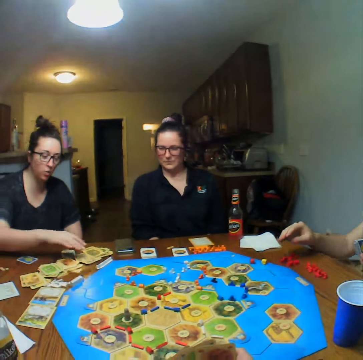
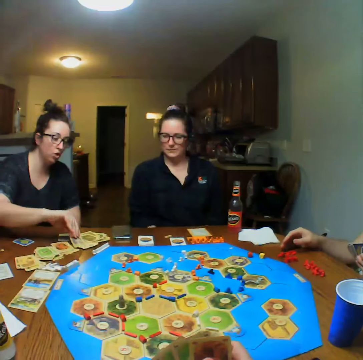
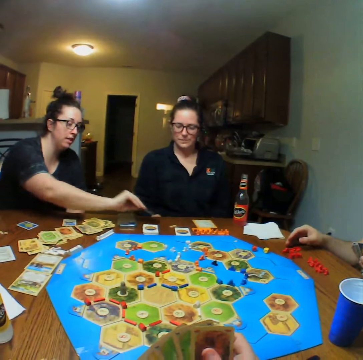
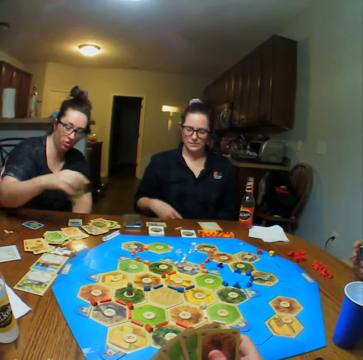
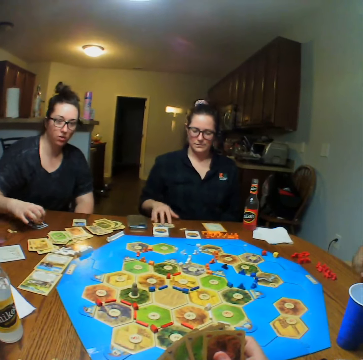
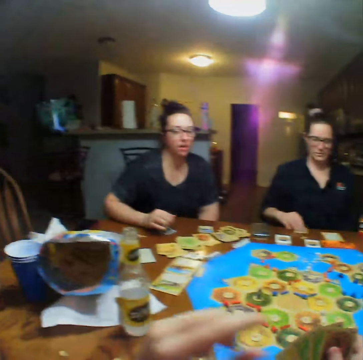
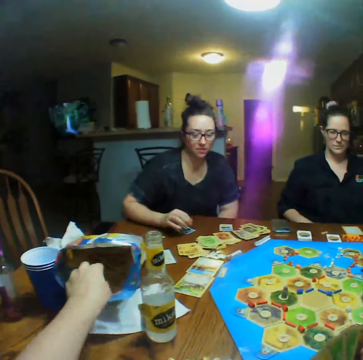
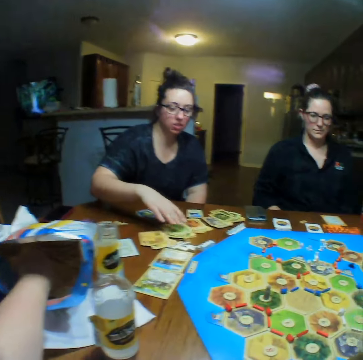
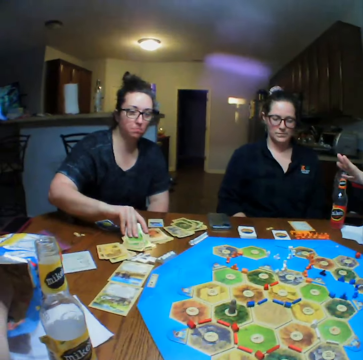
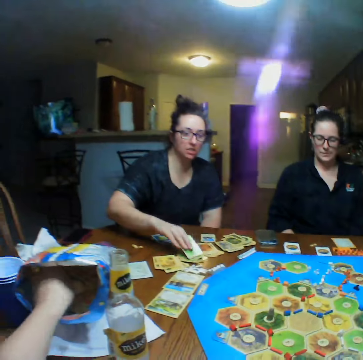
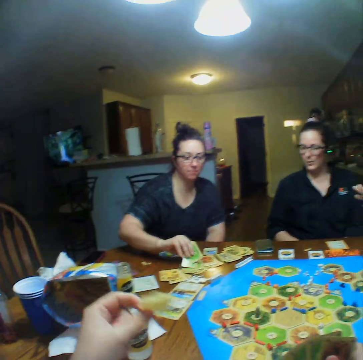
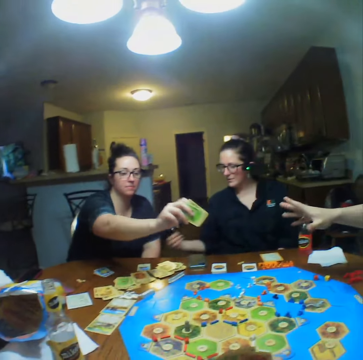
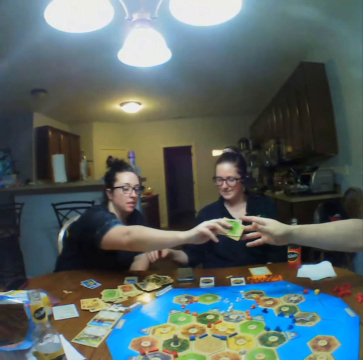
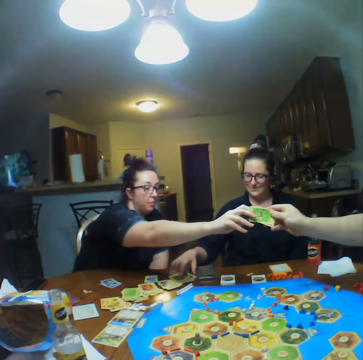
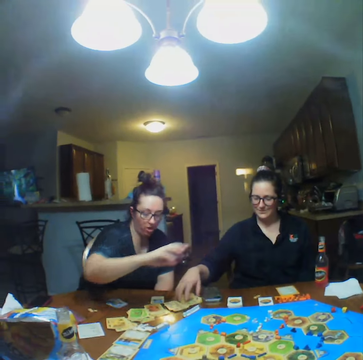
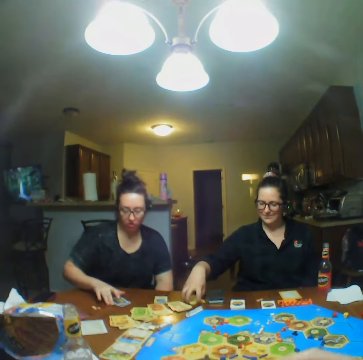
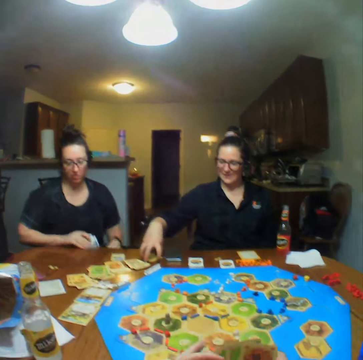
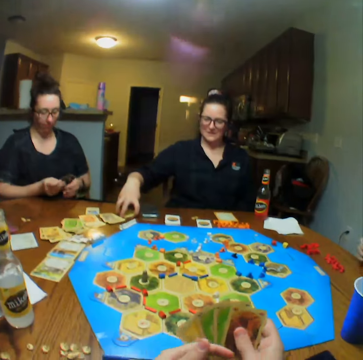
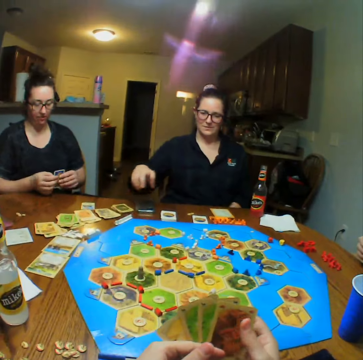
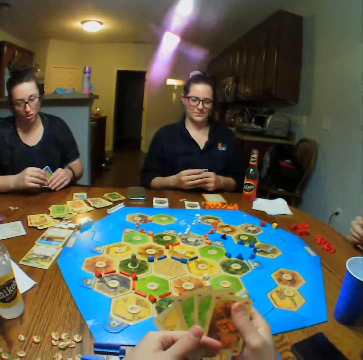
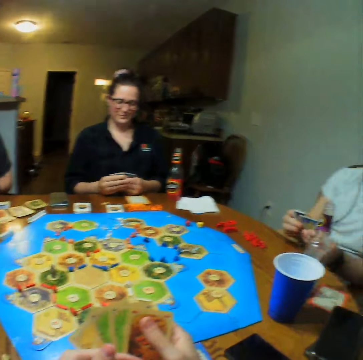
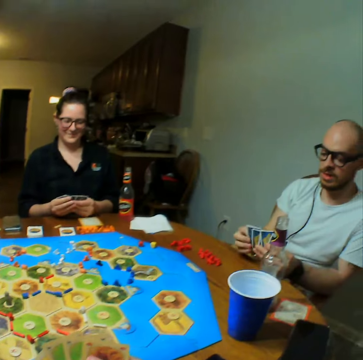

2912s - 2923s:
A woman plays card game. The woman picks a card from the table and places the card on the table. Another woman plays card game. The camera wearer picks crisps. The first woman picks cards from the table. The first woman hands a man the cards. The first woman picks cards from the table. The other woman arranges the cards on the table.

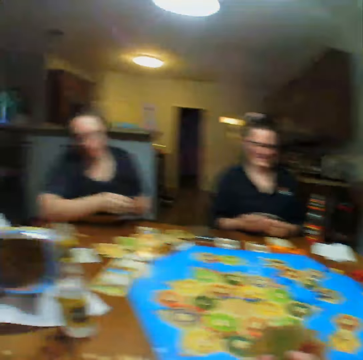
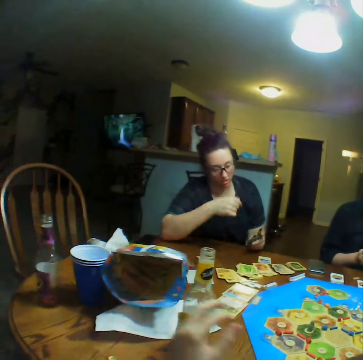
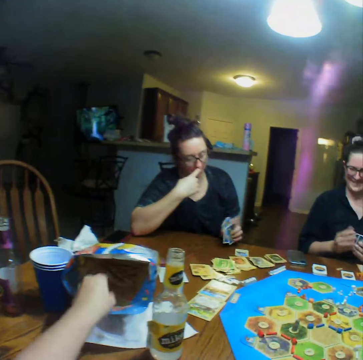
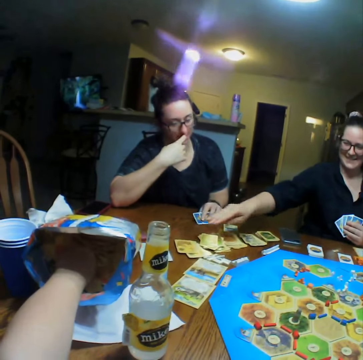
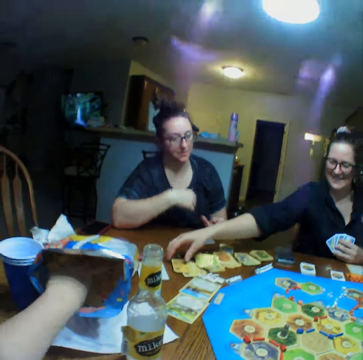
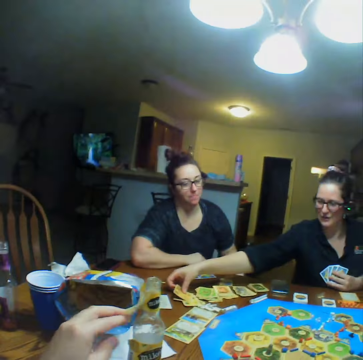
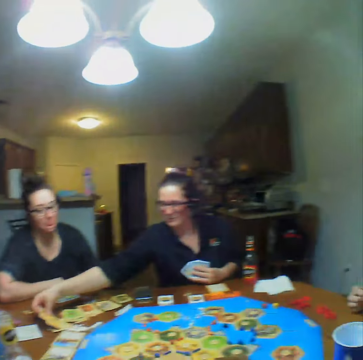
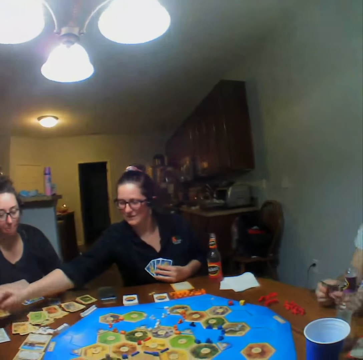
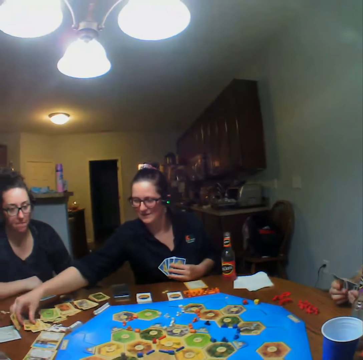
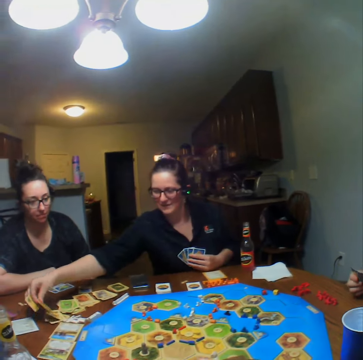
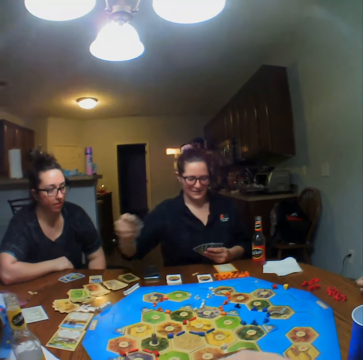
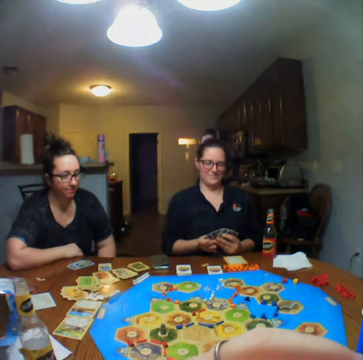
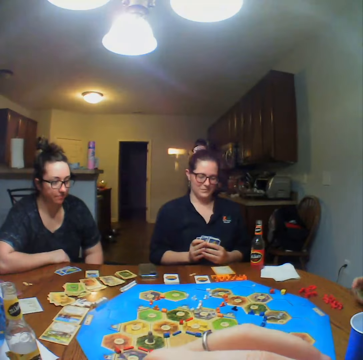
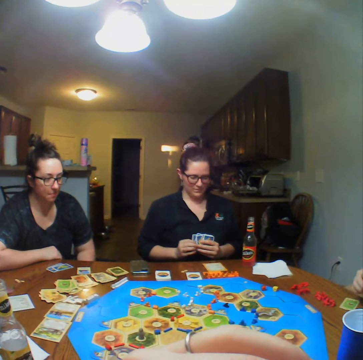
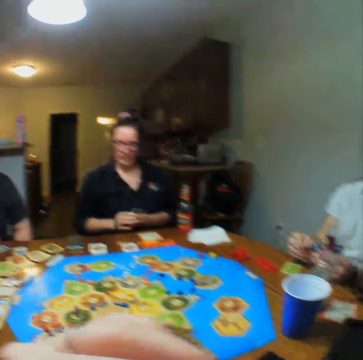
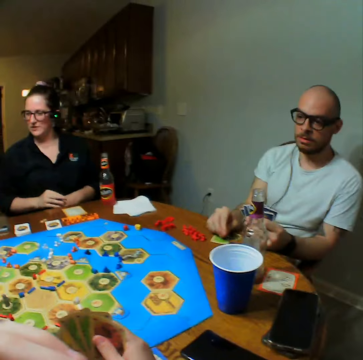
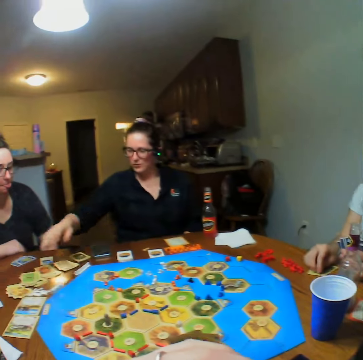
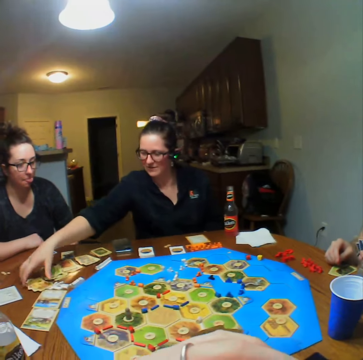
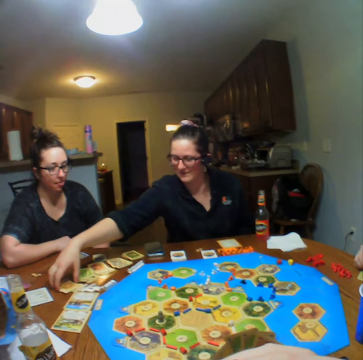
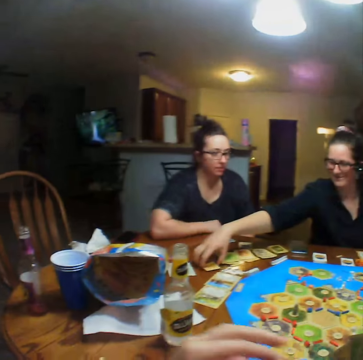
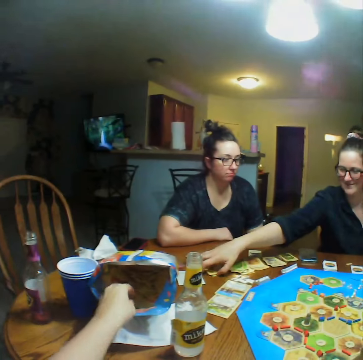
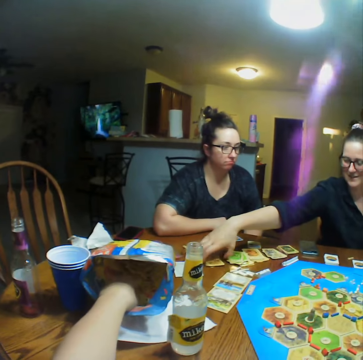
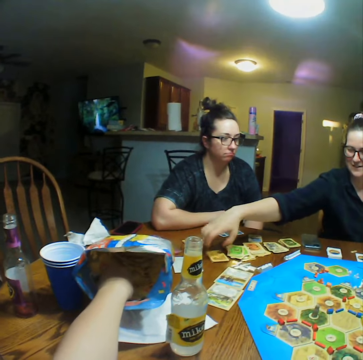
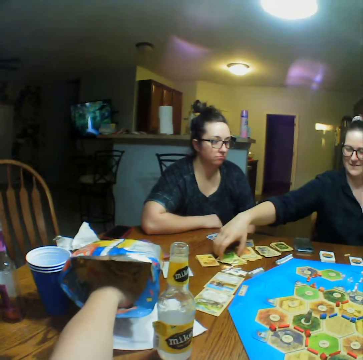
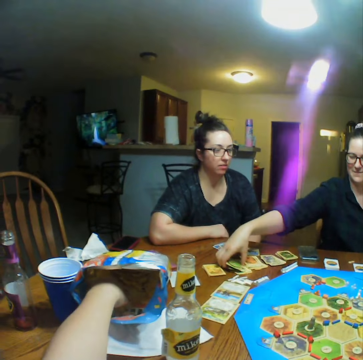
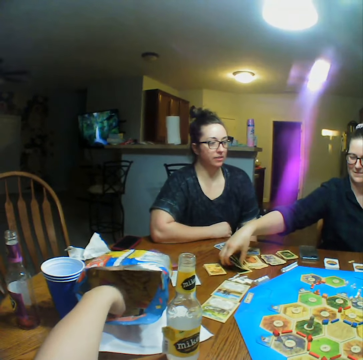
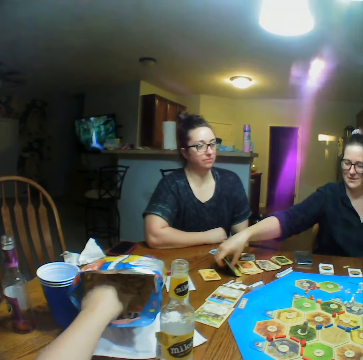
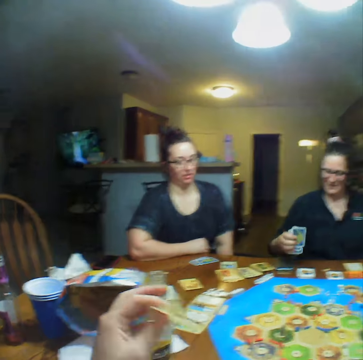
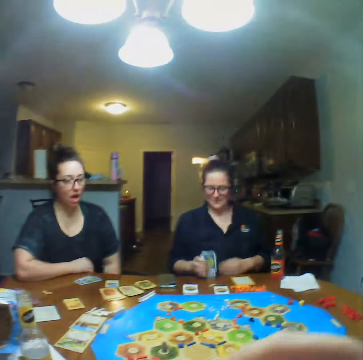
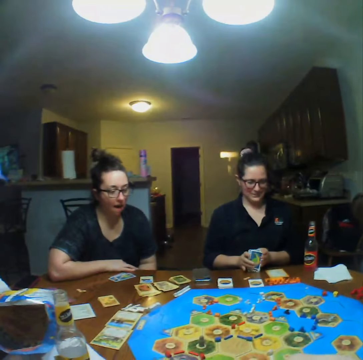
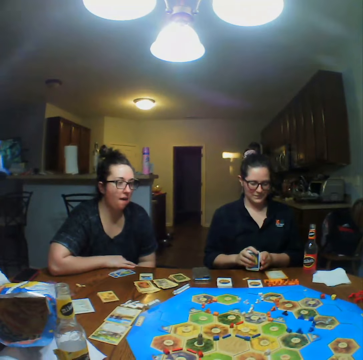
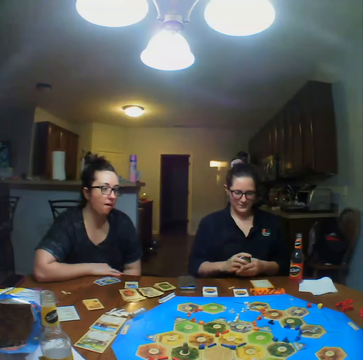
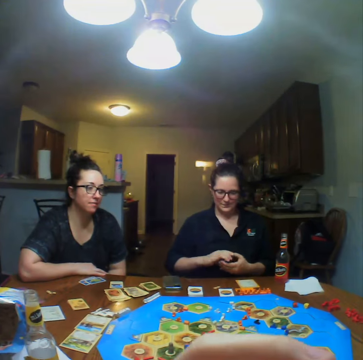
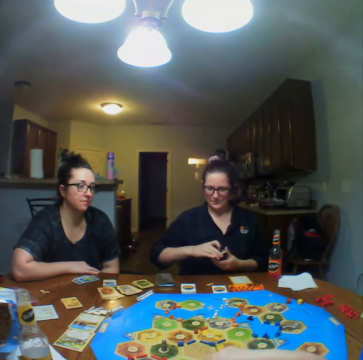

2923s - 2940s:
The camera wearer takes the crisps from the packet. A woman picks cards from the table. The camera wearer eats the crisps. A man places the cards on the table. The woman picks cards from the table. The camera wearer takes the crisps from the packet. They eat the crisps.

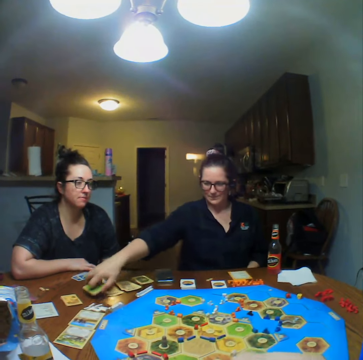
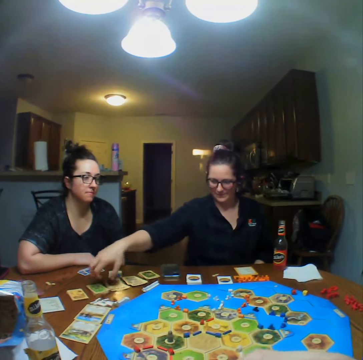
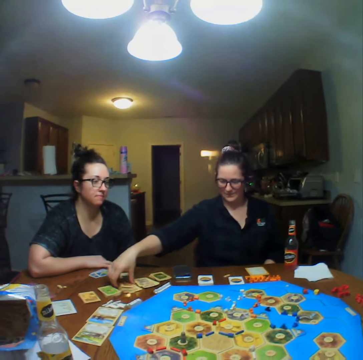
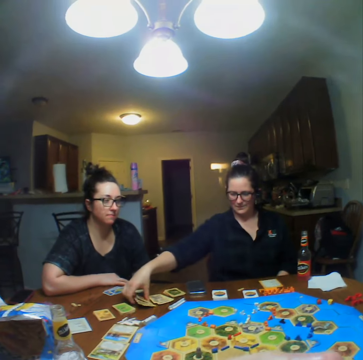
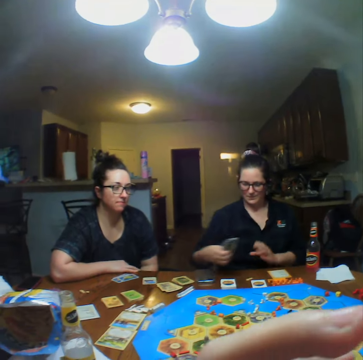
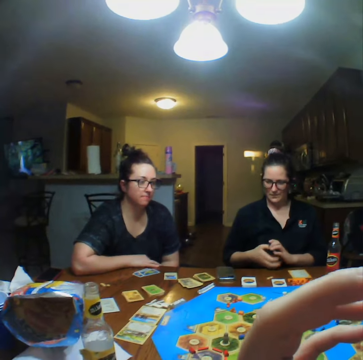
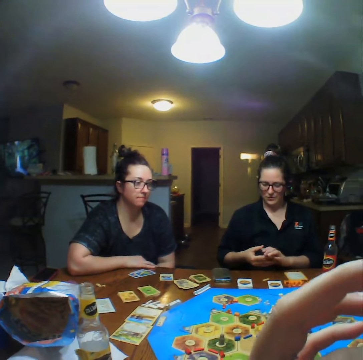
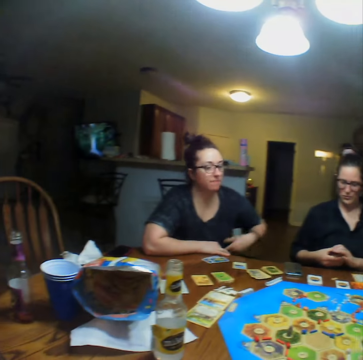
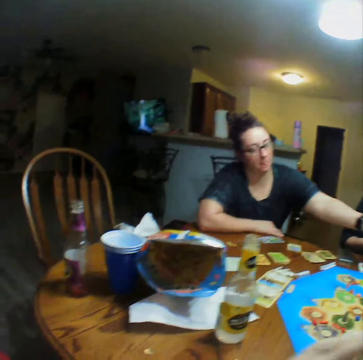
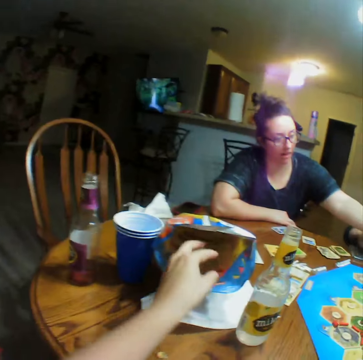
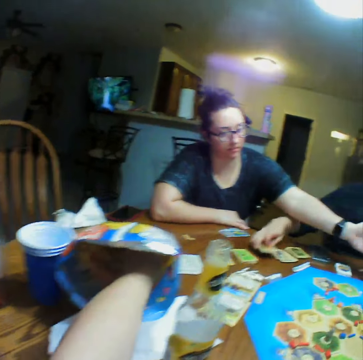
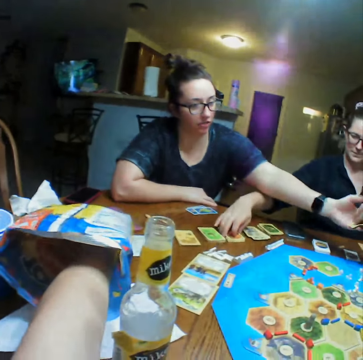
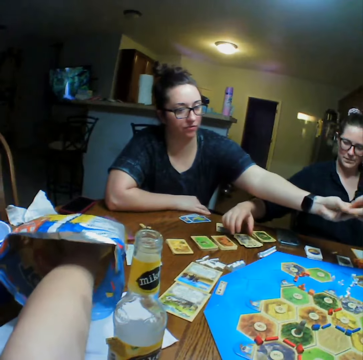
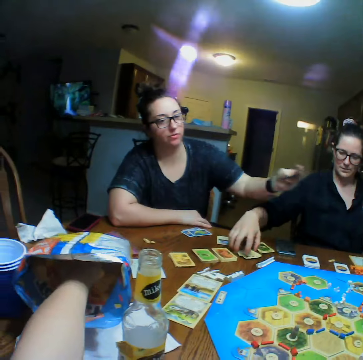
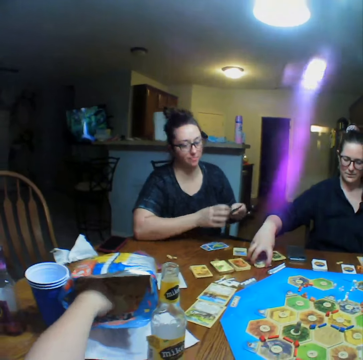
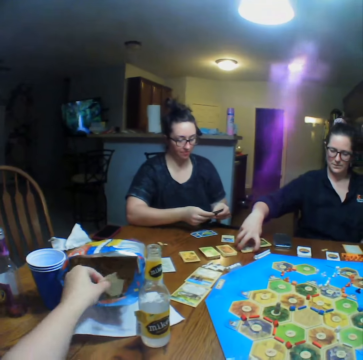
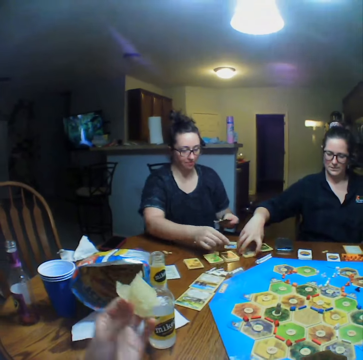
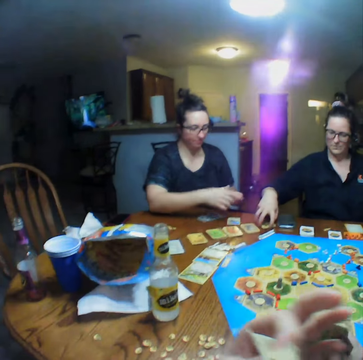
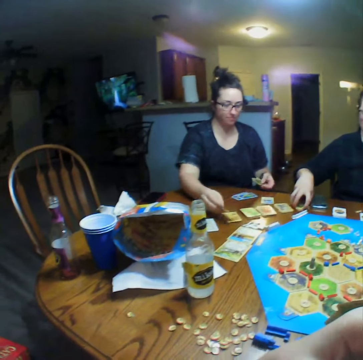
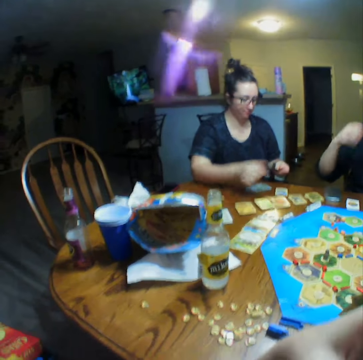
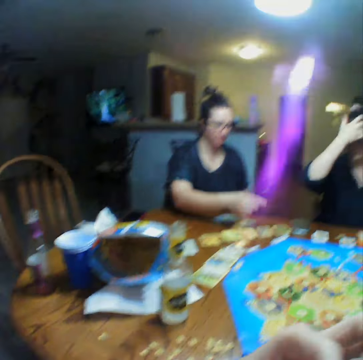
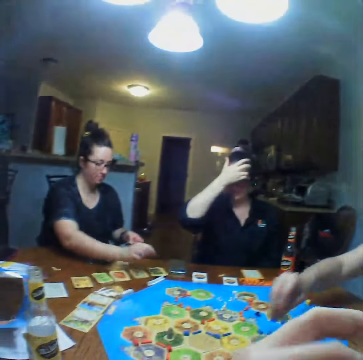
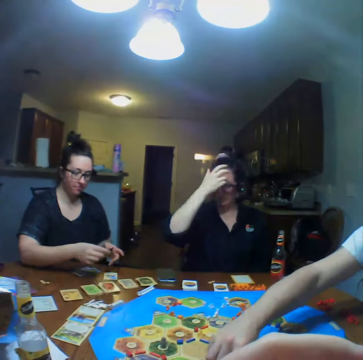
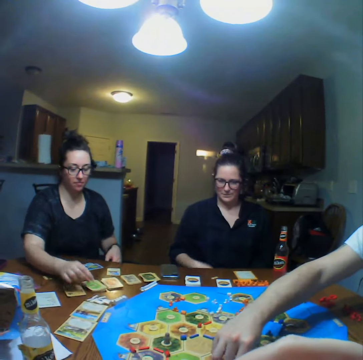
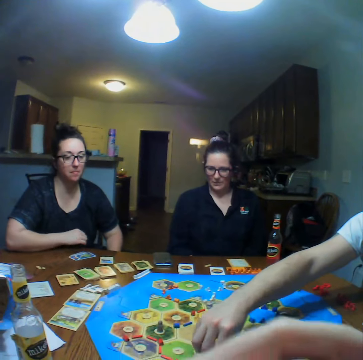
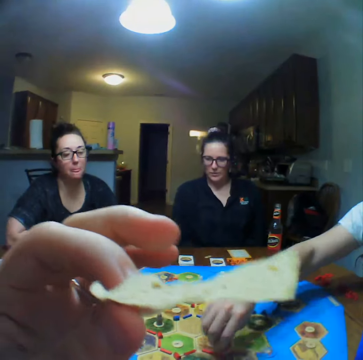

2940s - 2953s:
A woman places the cards on the table. The camera wearer takes the crisps from the packet. A man gives another woman the cards. A third woman arranges the cards on the table. The second woman plays cards game. The camera wearer eats the crisps. The second woman places the cards on the table. The first woman touches her face. The man plays card game and arranges the pebbles on the card.
